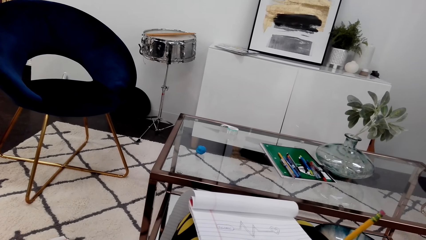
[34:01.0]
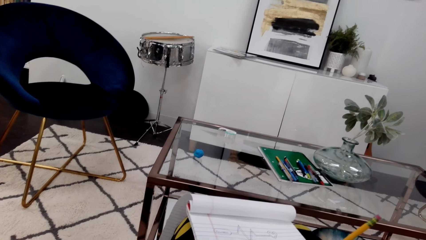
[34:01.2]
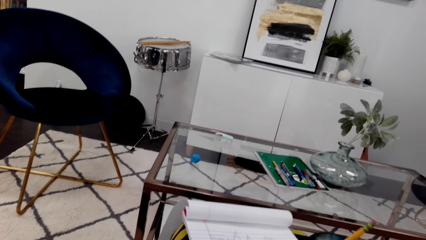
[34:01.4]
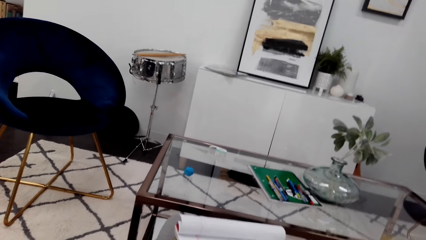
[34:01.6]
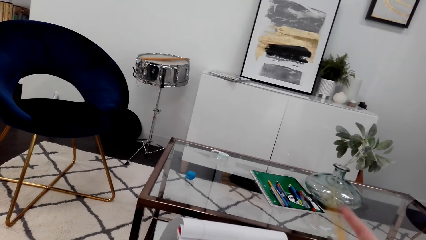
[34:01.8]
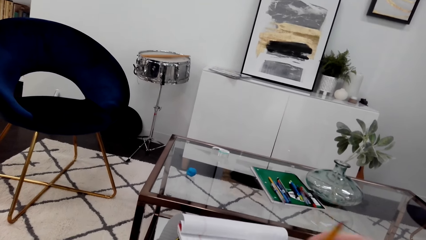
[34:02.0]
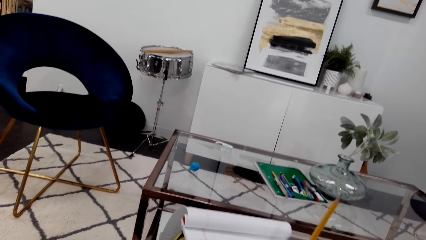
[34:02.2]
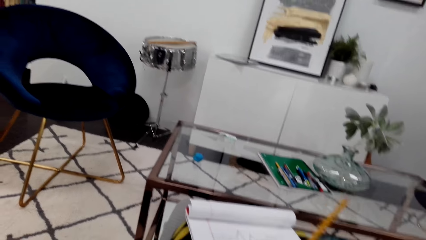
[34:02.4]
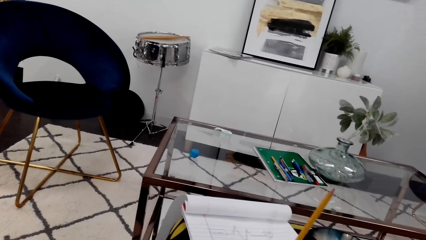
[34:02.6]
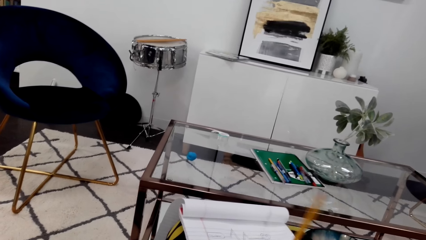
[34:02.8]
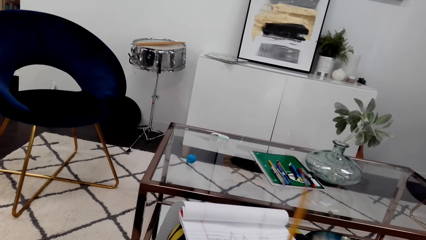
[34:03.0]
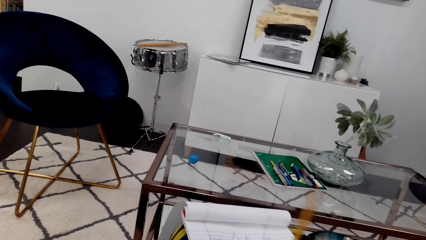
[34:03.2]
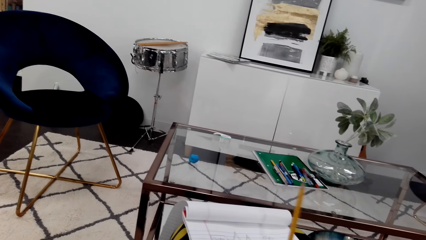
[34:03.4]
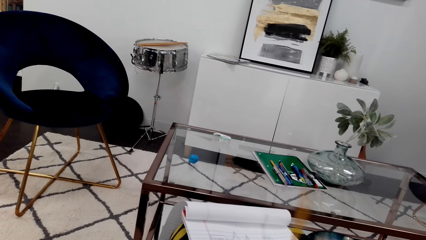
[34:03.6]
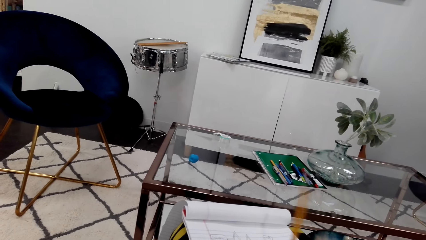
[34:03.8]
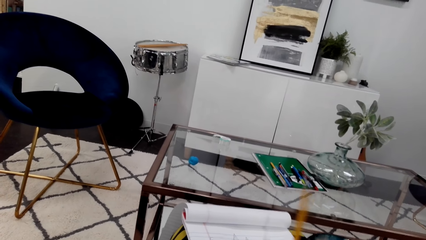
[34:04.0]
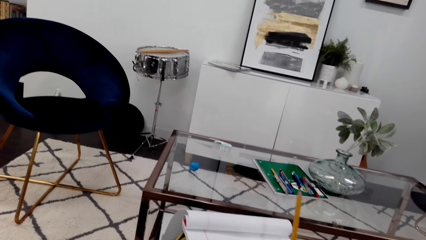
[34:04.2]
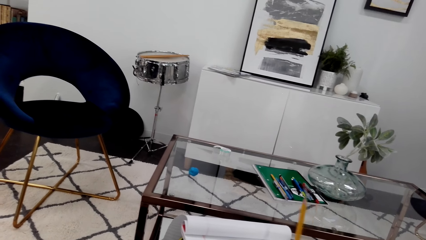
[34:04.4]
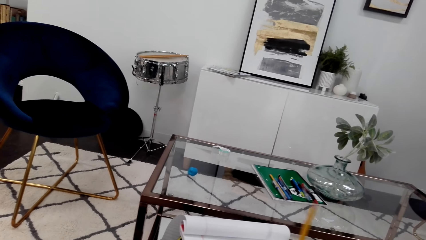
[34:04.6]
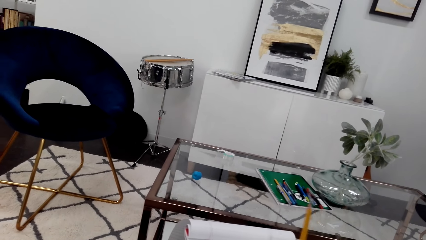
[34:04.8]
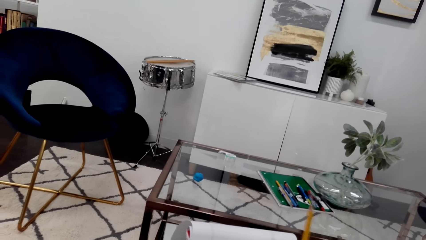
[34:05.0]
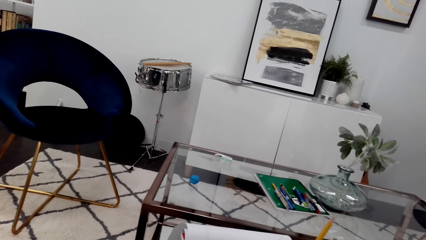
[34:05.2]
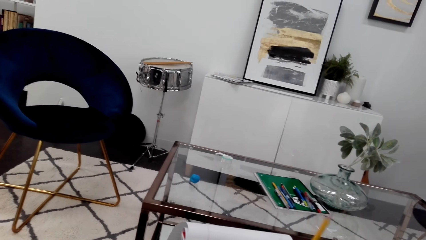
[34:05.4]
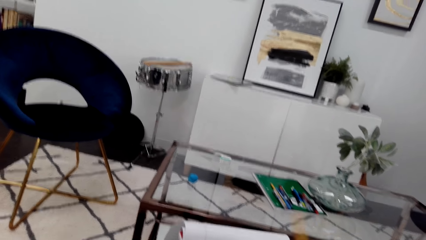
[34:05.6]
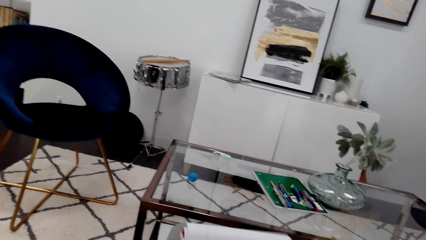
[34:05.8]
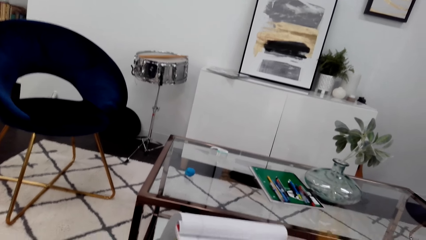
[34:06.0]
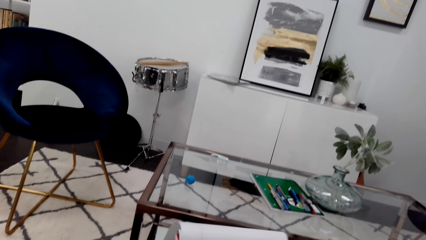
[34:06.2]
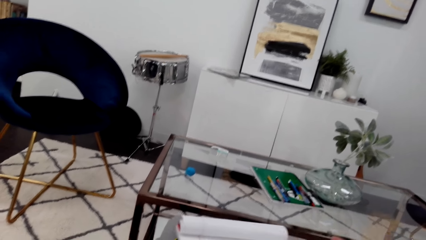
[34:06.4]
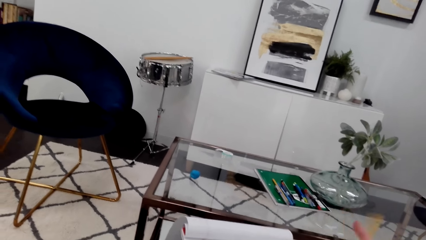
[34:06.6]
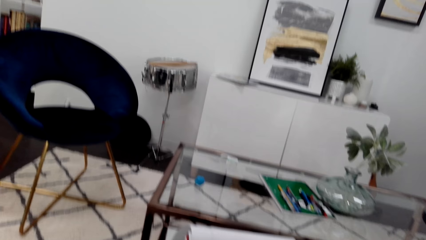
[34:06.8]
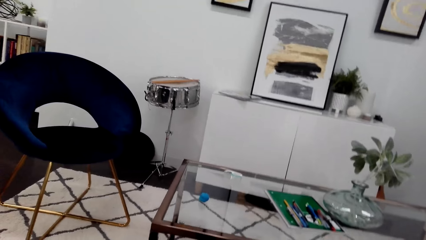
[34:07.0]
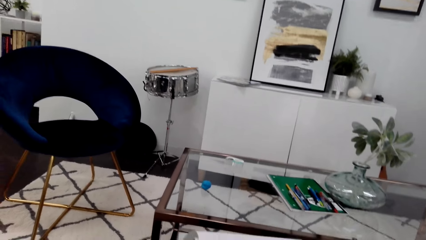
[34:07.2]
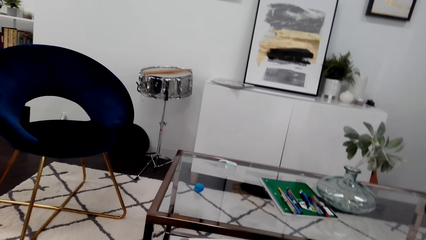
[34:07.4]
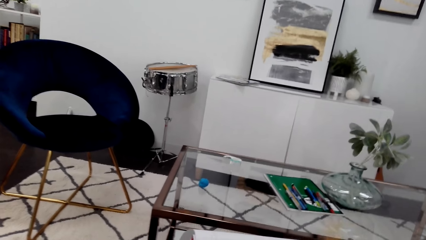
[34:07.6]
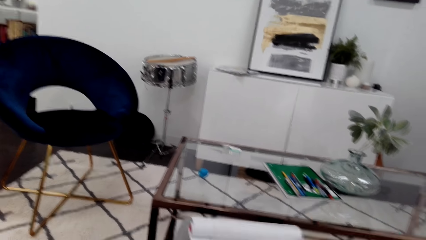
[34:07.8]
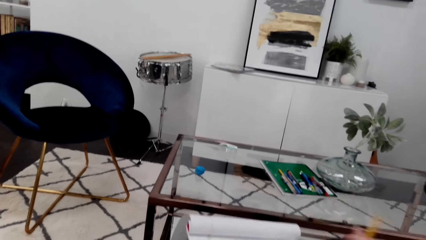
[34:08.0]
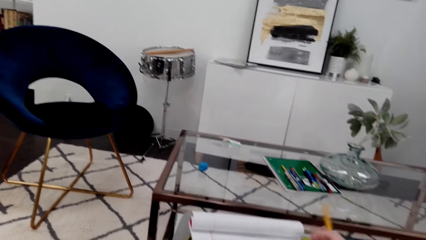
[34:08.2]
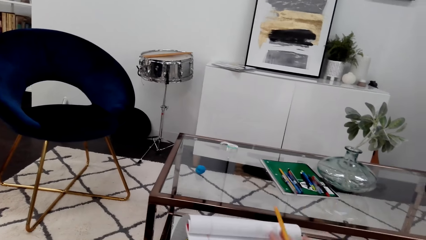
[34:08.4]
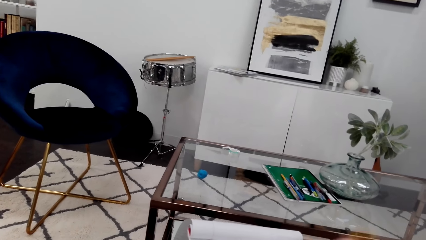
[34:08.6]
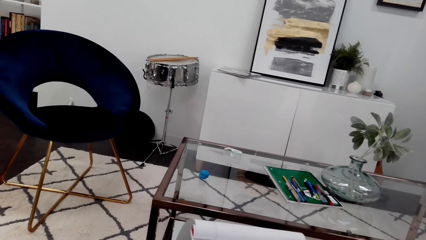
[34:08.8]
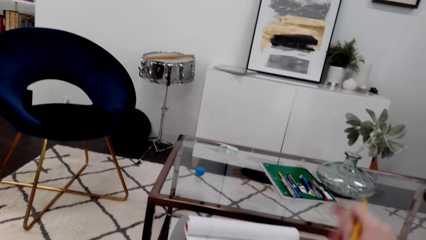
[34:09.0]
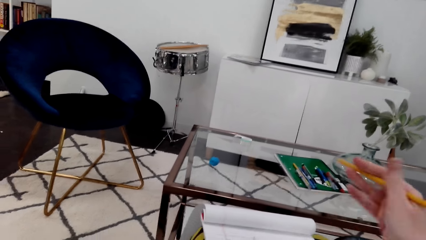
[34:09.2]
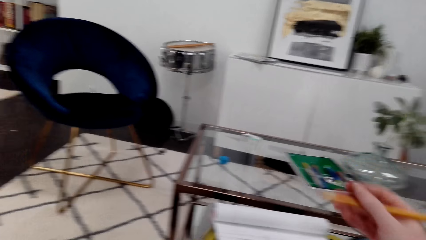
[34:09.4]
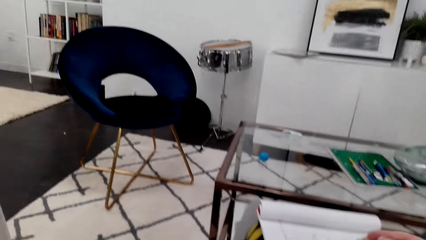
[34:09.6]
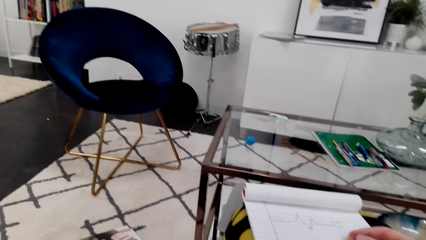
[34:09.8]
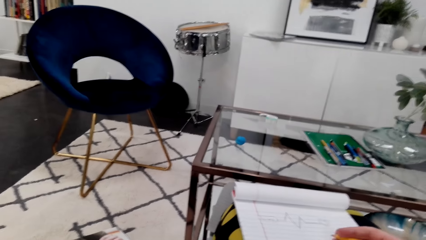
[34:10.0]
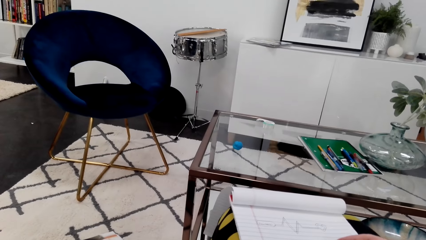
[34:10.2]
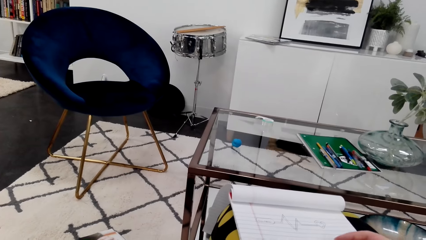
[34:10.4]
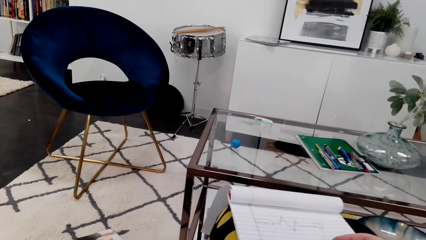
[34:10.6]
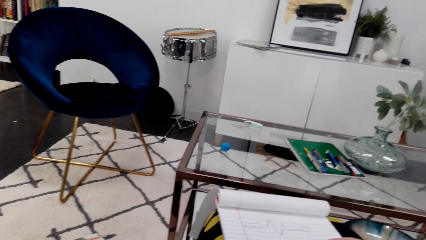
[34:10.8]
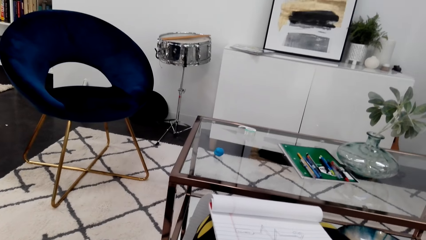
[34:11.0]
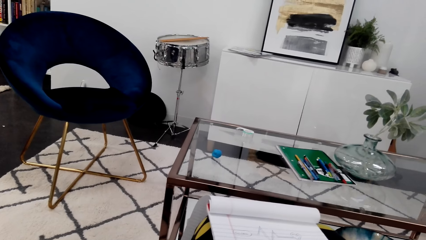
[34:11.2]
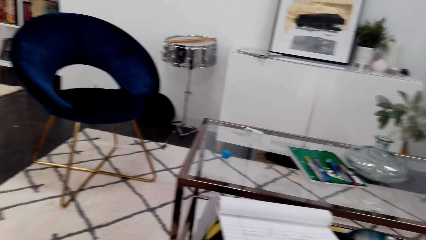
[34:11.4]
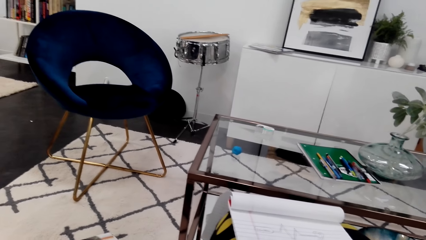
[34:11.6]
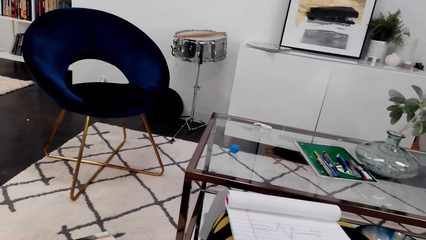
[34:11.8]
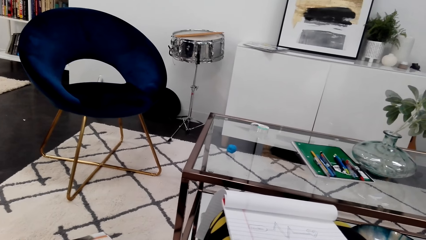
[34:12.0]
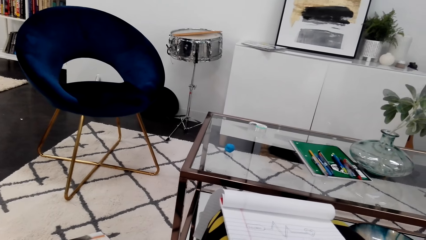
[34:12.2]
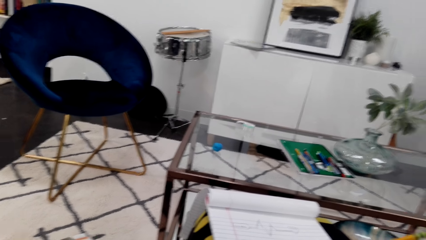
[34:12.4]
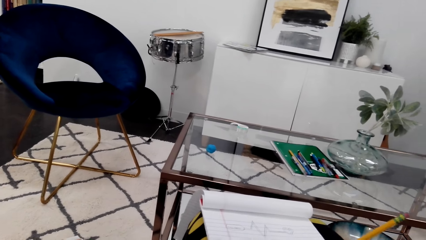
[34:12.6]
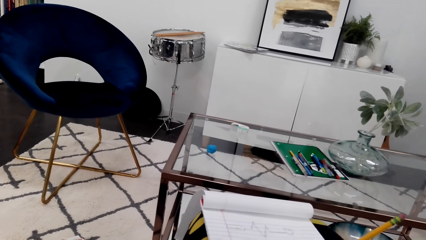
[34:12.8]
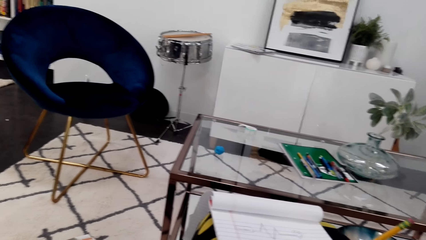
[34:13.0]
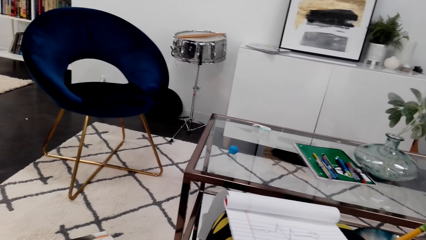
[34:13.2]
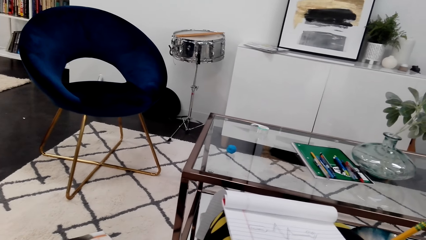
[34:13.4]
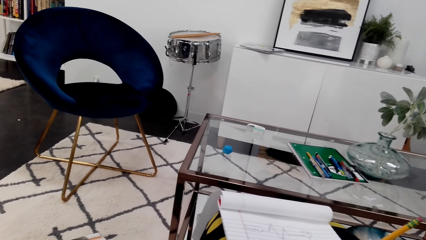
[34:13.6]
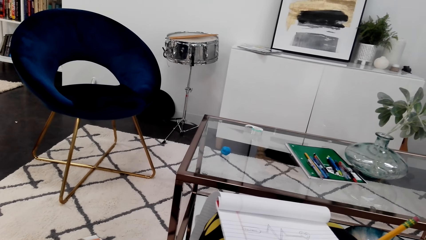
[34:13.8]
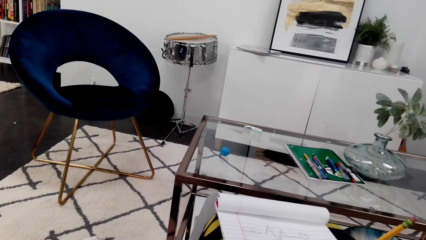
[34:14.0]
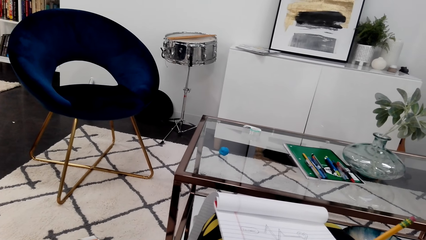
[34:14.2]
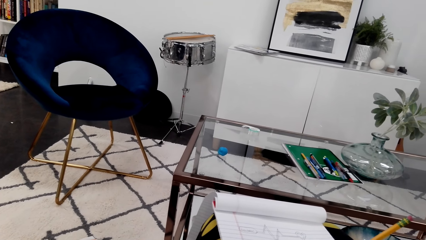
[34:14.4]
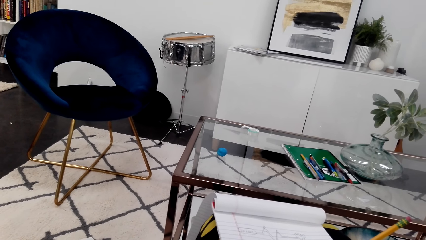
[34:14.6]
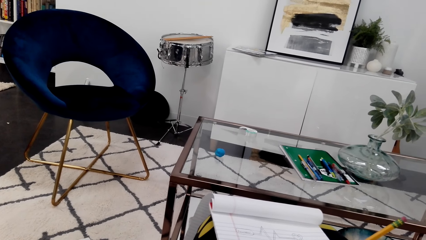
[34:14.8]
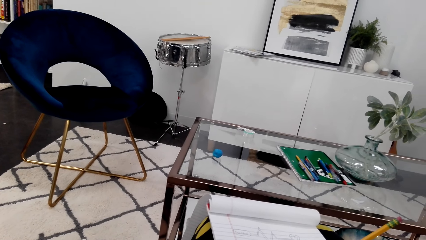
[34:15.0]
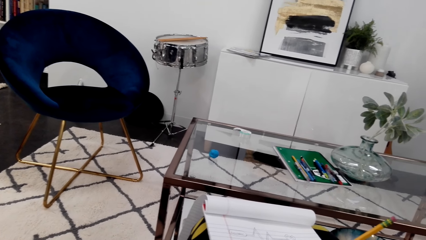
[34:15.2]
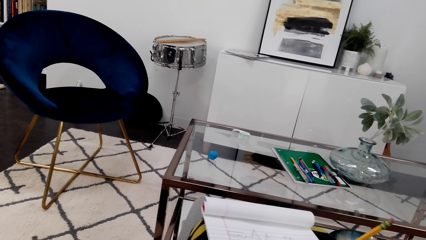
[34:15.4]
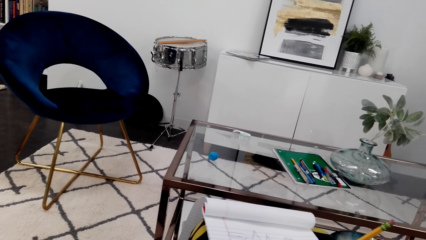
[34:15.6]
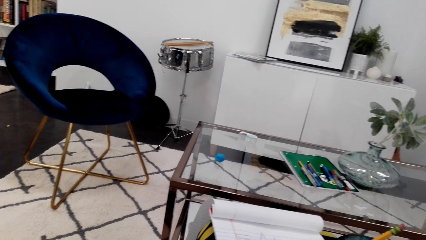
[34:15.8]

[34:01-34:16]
The camera wearer erases the drawing. They wipe rubber dust off the notebook. They draw on the notebook.
